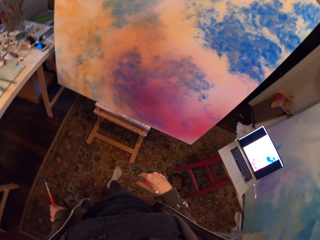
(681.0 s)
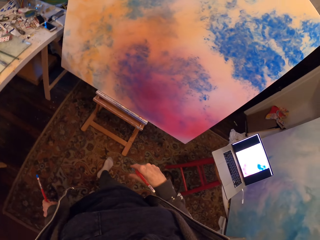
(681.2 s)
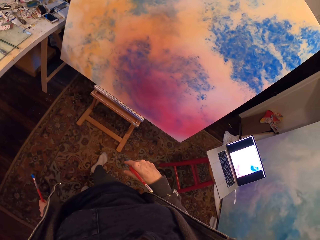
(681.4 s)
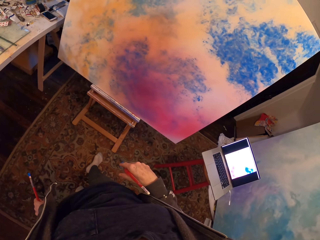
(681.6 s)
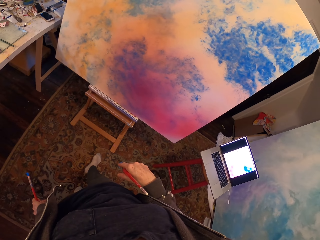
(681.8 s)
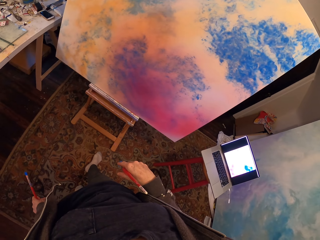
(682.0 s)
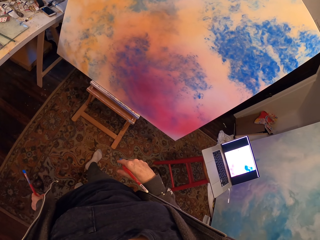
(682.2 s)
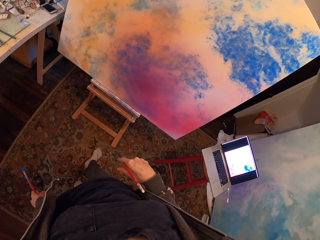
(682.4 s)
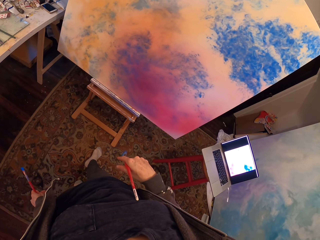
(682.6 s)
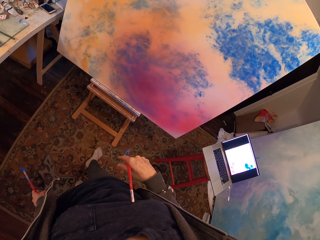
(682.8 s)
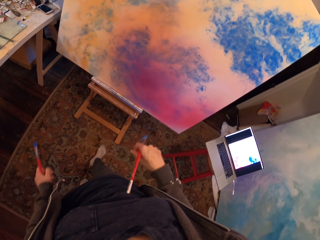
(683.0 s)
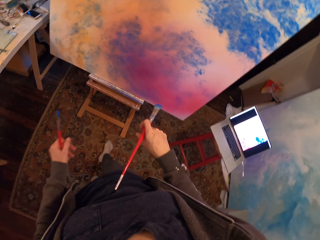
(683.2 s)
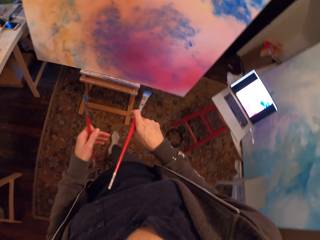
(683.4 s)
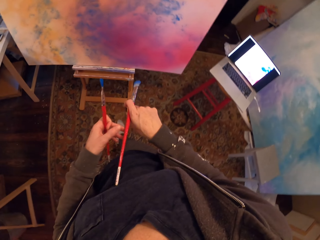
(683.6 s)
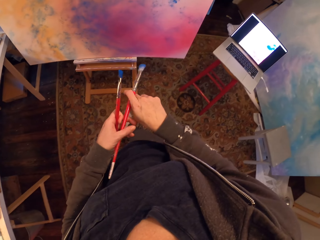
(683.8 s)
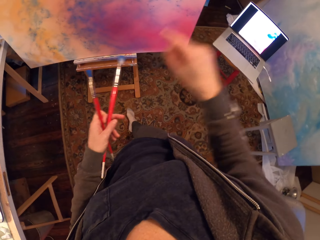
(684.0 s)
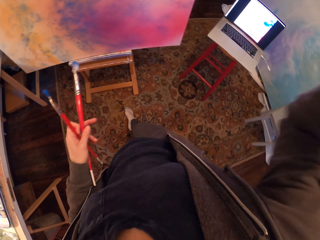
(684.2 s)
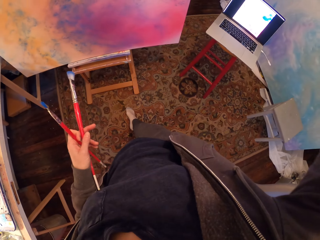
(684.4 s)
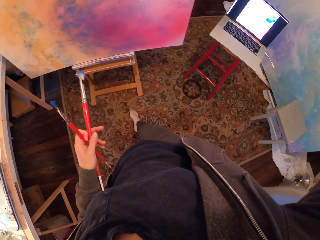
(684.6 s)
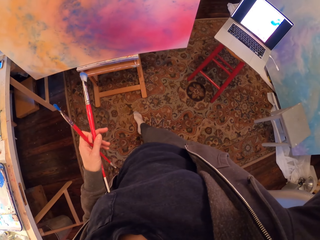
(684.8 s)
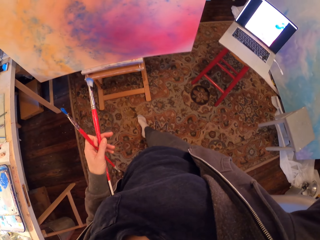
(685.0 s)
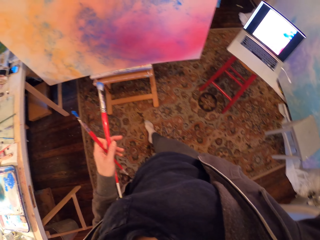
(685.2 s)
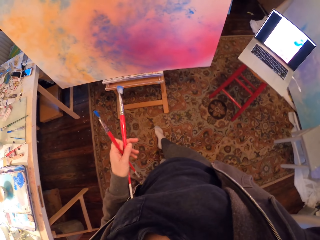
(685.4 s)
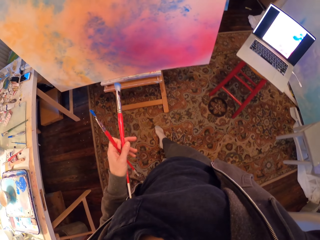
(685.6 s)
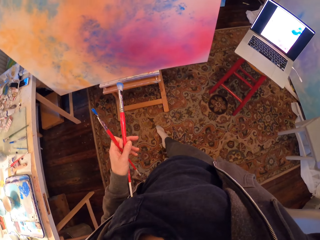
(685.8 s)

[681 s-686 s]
The camera wearer looks at the painting. He raises his hand.
